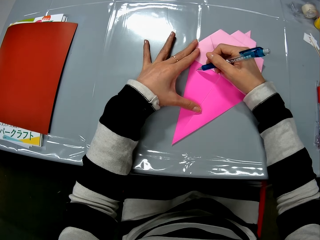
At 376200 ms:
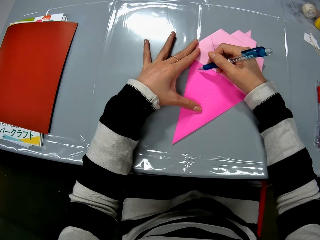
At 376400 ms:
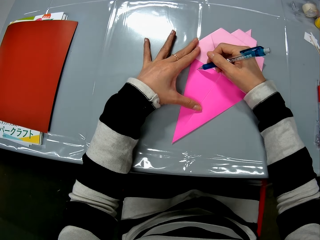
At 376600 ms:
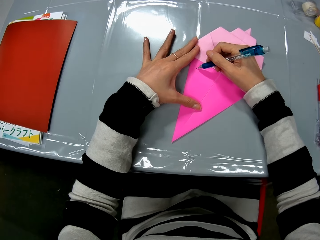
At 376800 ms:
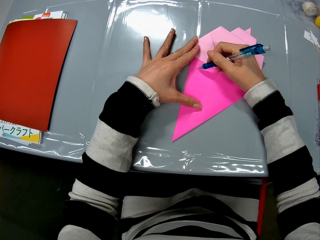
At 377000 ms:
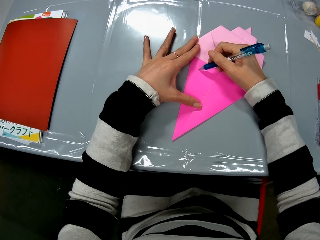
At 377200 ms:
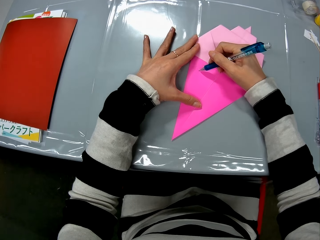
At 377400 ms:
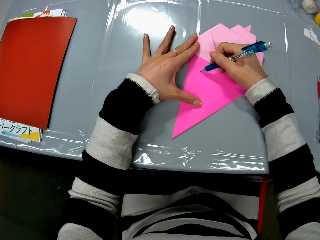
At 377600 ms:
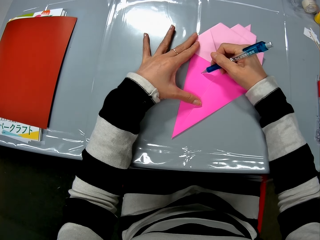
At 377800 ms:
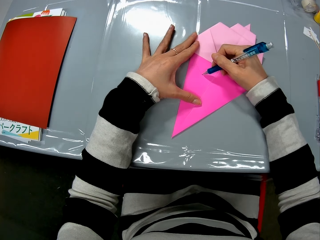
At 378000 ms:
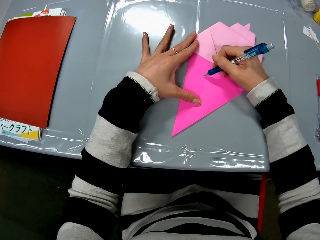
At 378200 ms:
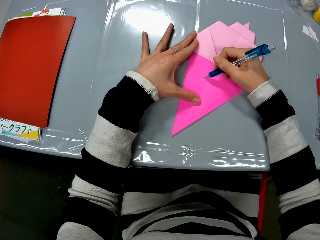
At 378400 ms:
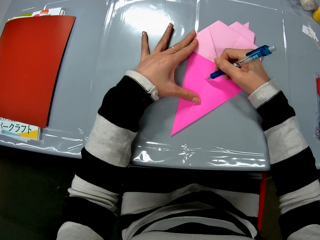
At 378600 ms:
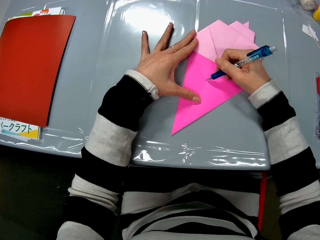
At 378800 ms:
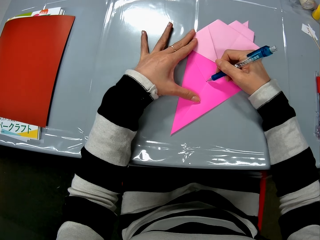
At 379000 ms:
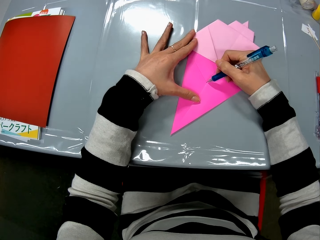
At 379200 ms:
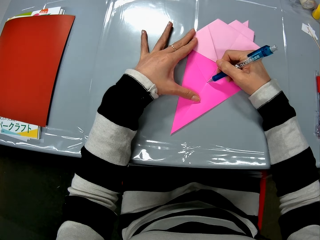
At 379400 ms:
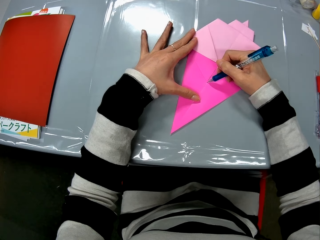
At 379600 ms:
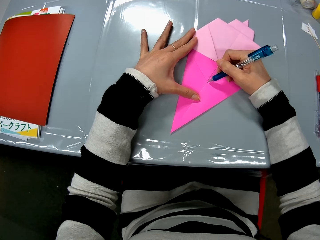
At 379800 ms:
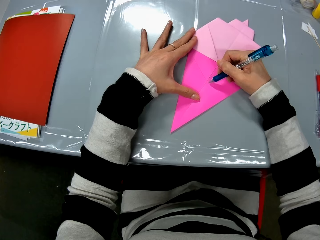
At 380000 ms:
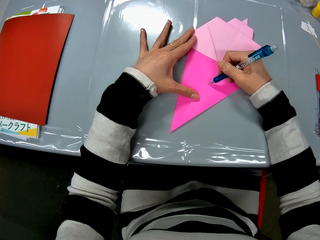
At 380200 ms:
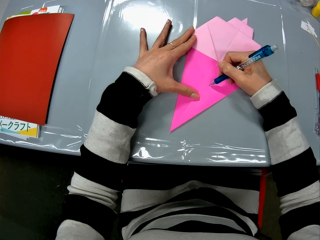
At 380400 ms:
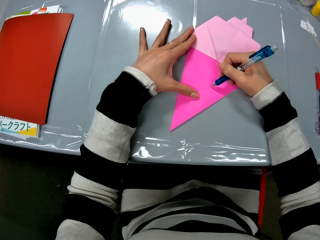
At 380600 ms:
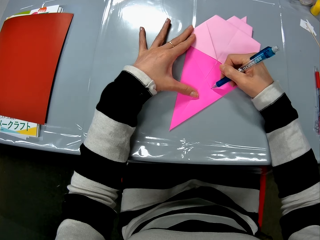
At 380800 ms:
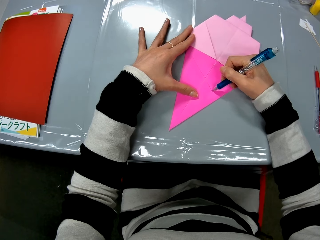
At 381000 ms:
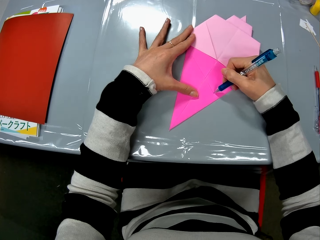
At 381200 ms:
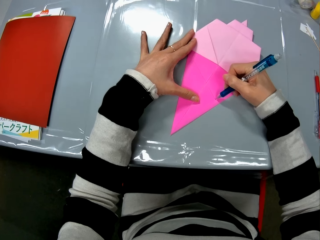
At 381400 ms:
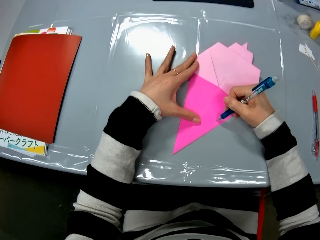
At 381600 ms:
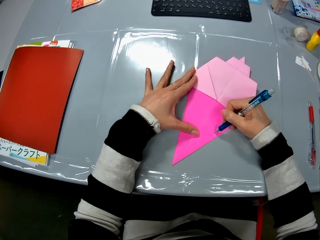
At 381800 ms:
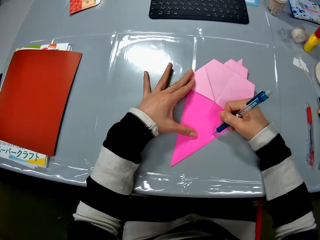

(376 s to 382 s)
The camera wearer draws on the origami with the marking needle pen in her right hand.

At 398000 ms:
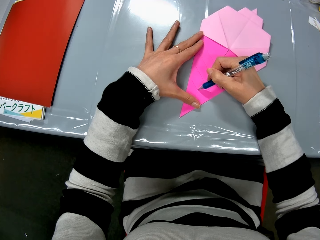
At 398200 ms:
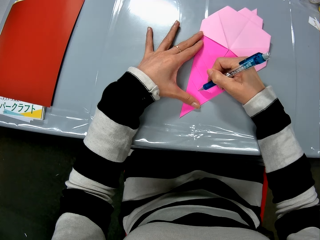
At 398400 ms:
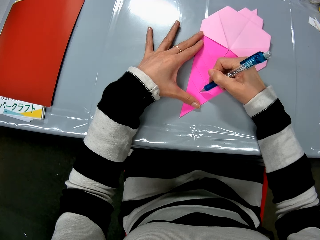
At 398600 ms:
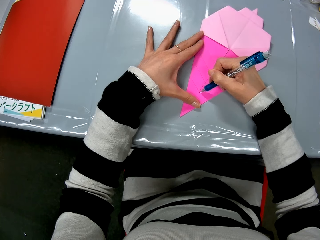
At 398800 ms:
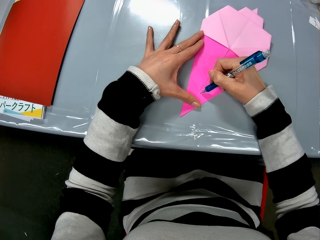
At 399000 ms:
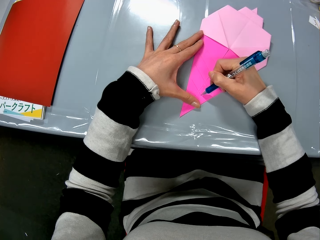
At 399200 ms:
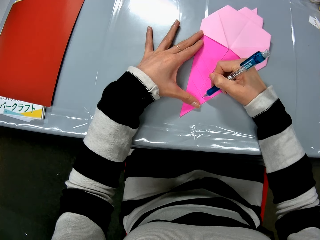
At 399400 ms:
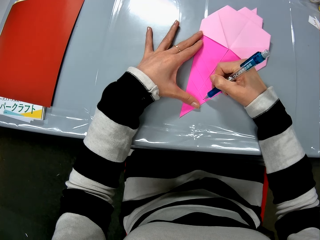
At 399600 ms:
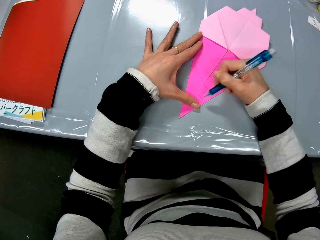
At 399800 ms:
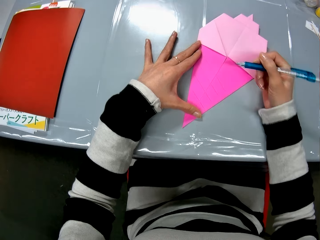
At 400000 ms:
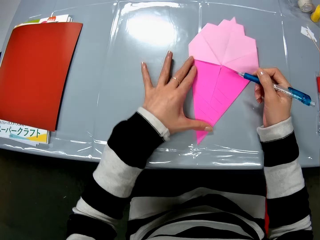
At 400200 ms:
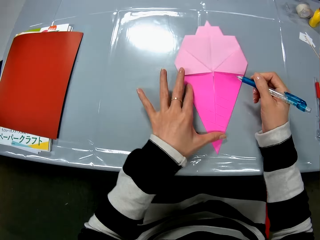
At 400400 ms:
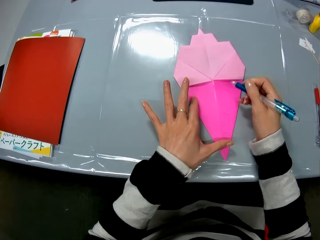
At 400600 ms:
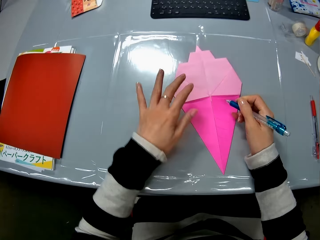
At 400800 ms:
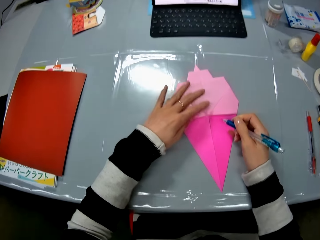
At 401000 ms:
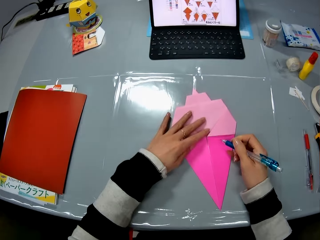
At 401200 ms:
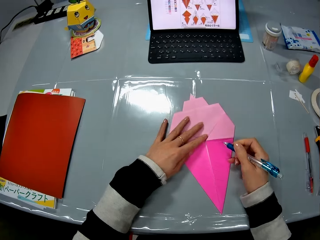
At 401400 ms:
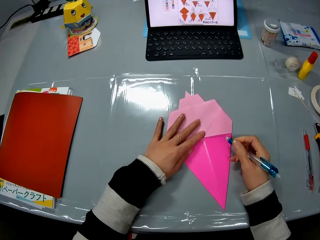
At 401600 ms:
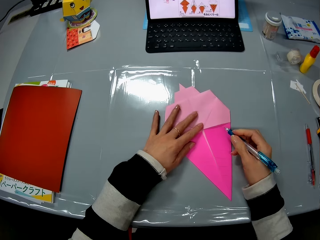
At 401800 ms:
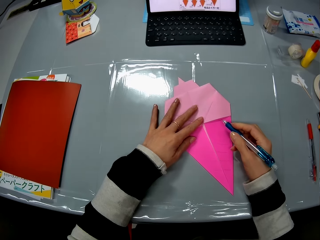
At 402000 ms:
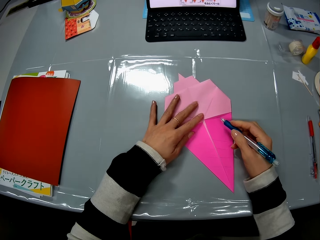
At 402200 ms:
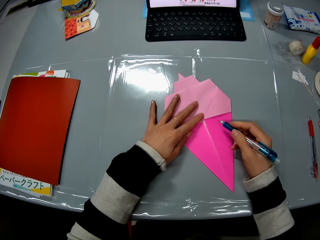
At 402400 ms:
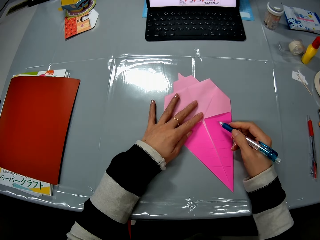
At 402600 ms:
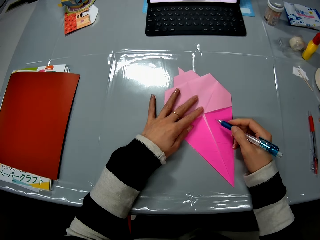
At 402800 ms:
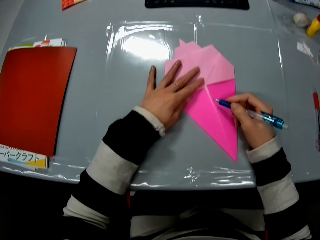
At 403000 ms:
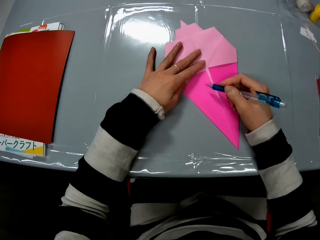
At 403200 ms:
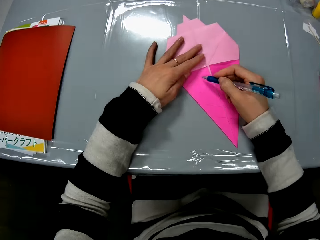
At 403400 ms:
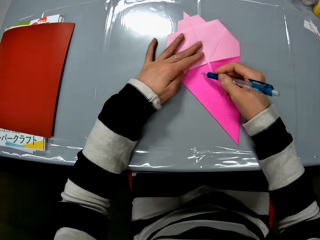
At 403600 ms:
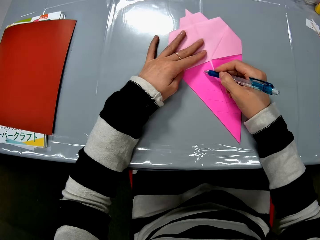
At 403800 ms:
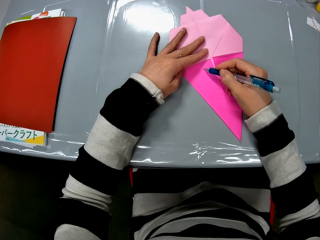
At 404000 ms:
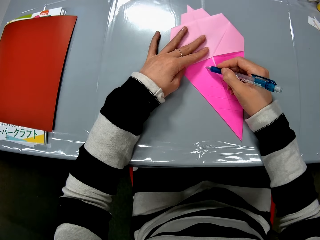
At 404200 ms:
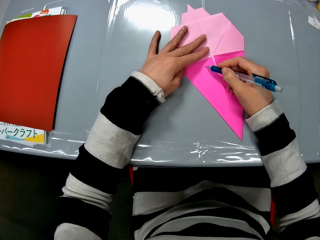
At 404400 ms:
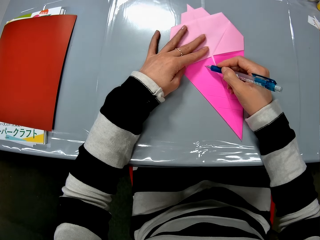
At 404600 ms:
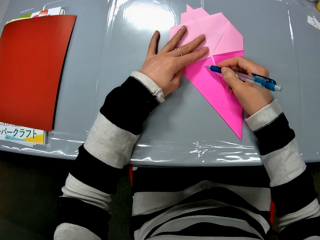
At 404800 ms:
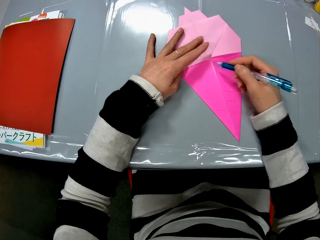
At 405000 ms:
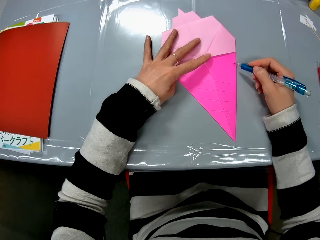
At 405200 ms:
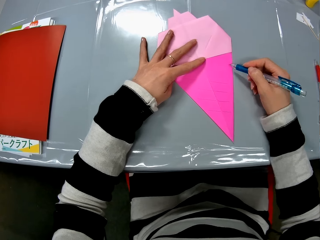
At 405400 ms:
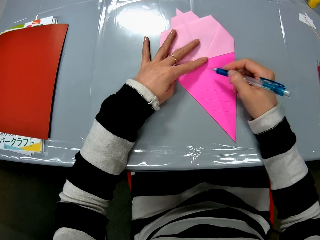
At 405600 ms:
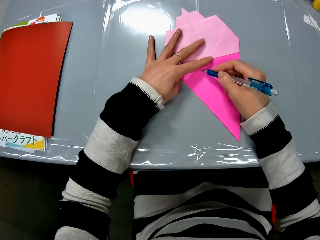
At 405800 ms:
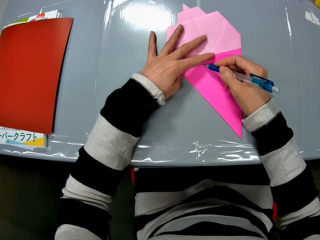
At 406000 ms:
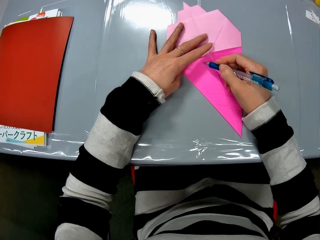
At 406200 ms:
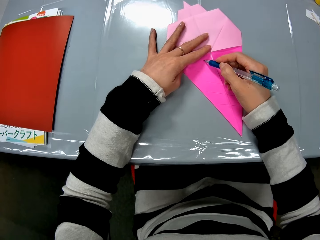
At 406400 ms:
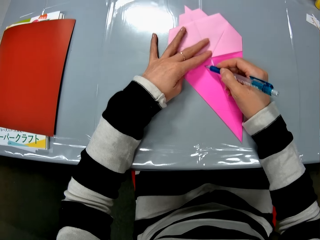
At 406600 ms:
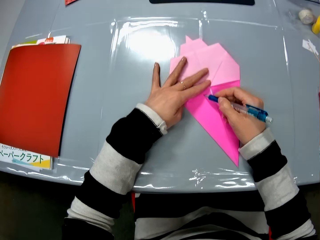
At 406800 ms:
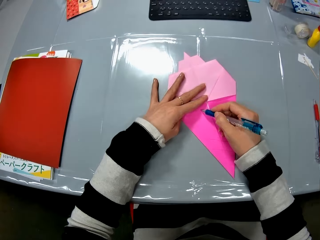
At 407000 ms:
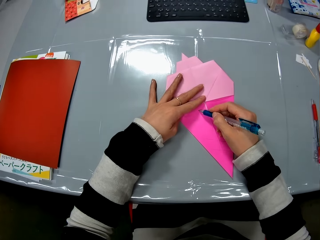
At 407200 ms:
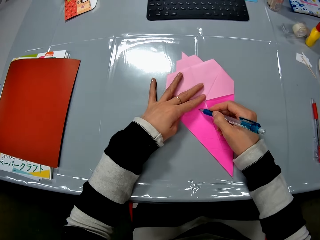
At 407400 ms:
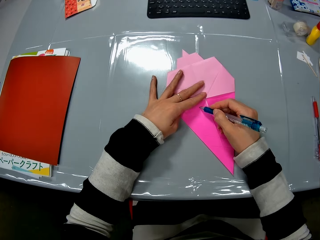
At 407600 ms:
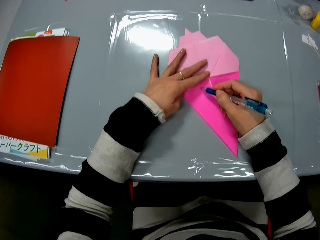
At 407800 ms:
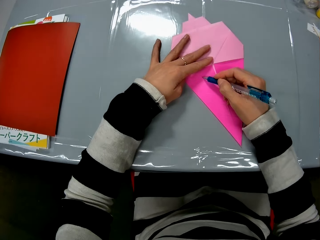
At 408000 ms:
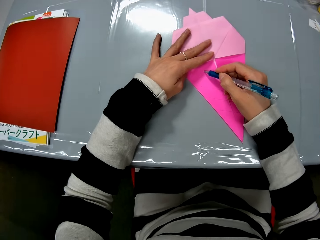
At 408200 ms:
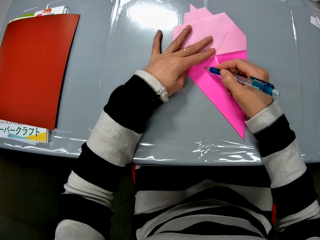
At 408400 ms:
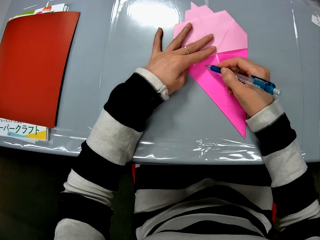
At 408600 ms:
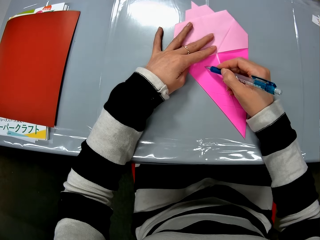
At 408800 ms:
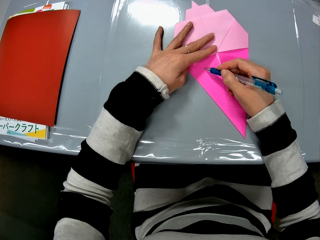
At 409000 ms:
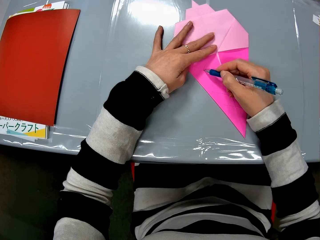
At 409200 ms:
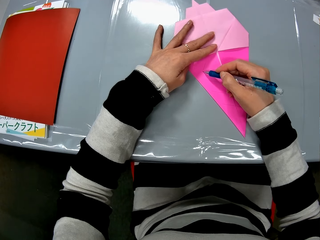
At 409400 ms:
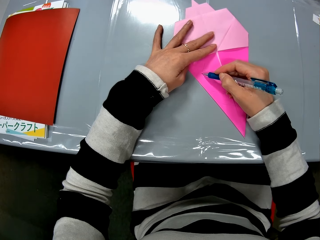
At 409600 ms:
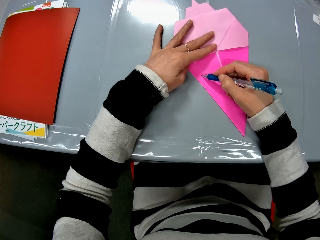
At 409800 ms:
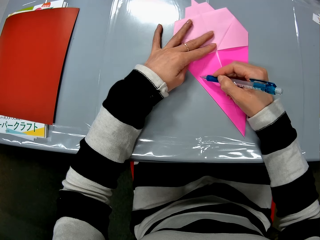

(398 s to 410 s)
The camera wearer turns the origami. She moves the origami forwards on the table with her left hand. She moves her hand forwards. She draws on the origami with the marking needle pen in her right hand.

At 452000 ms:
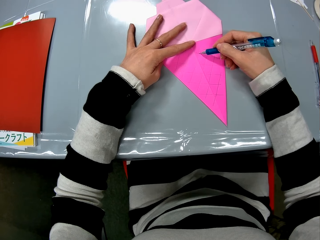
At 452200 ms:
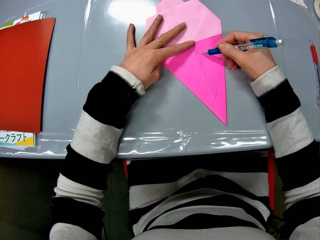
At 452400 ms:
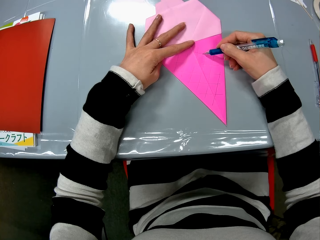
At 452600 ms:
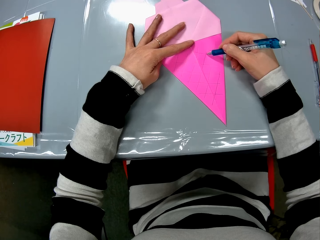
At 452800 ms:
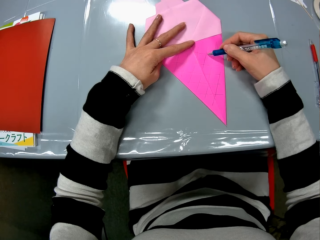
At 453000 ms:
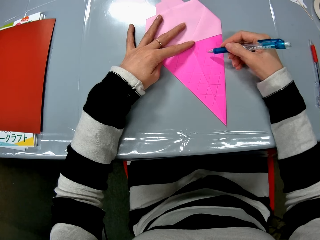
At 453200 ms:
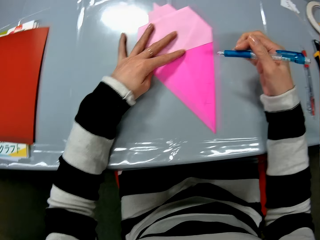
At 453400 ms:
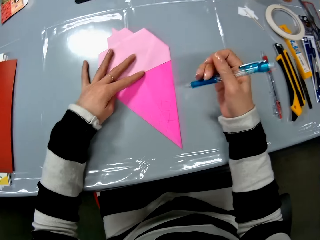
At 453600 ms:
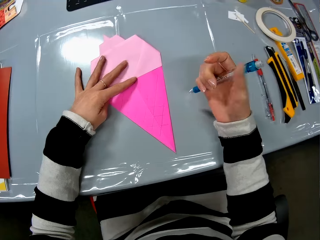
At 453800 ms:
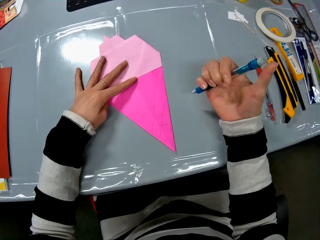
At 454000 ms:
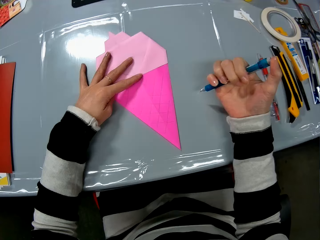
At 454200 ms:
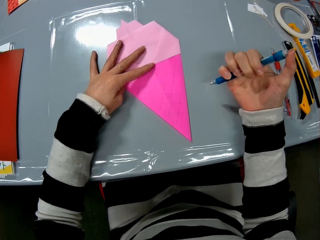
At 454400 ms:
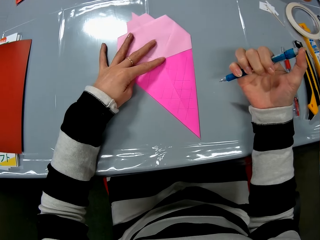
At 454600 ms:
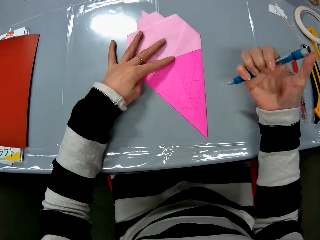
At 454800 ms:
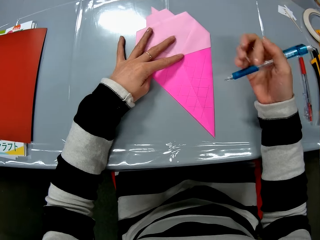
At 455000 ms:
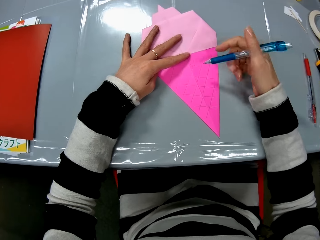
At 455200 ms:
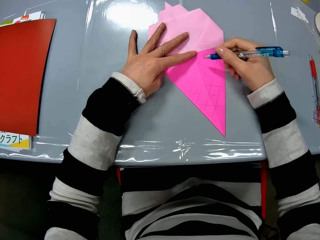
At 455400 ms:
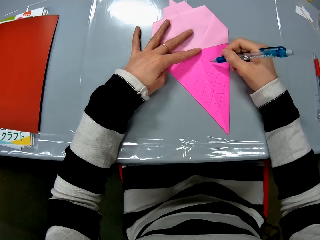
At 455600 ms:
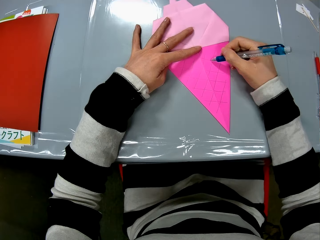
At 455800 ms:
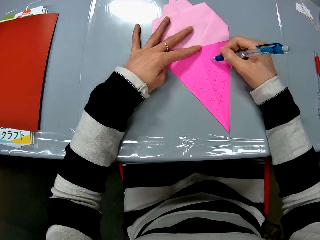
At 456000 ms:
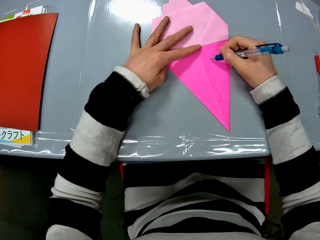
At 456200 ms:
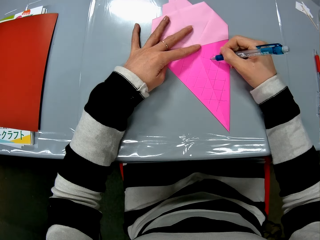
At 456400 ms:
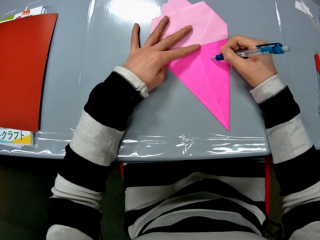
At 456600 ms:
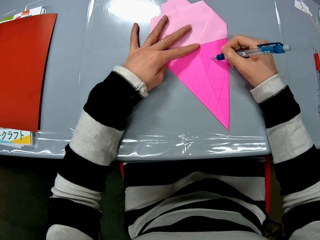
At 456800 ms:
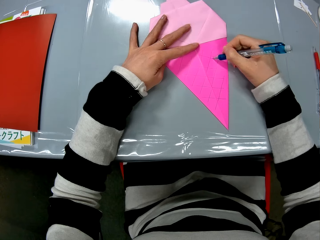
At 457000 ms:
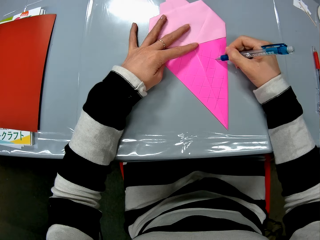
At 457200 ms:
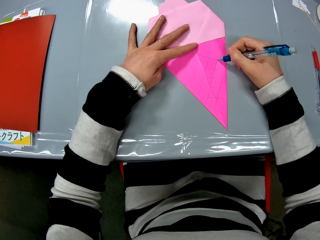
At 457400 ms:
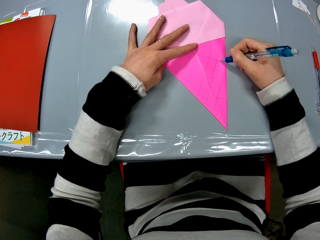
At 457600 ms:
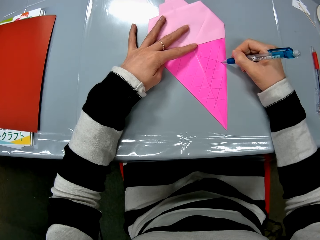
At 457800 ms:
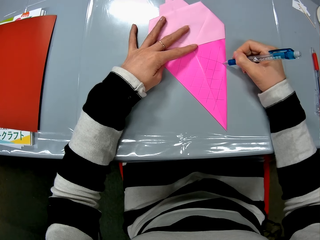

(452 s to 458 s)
The camera wearer moves her hand away from the origami. She presses the knob on the marking needle pen. She touches the end cap of the pen. She moves her hand towards the origami and draws on the origami with the marking needle pen in her right hand.
